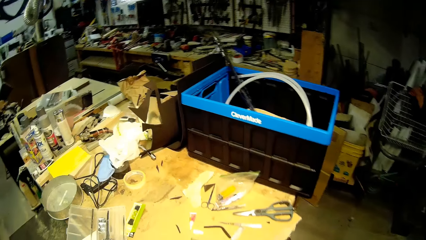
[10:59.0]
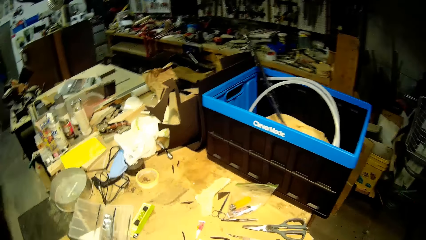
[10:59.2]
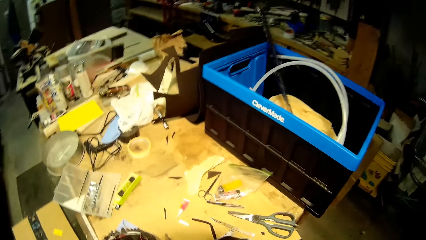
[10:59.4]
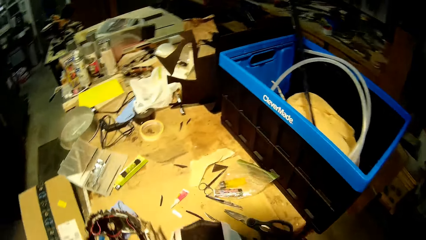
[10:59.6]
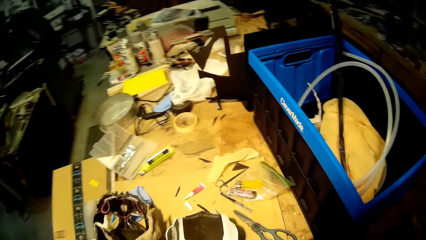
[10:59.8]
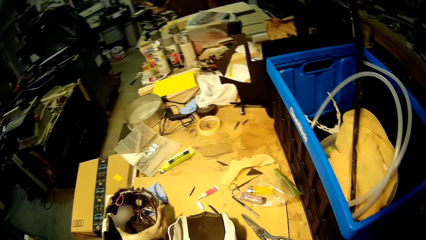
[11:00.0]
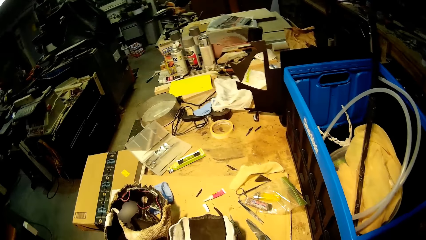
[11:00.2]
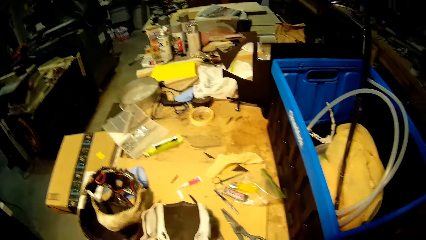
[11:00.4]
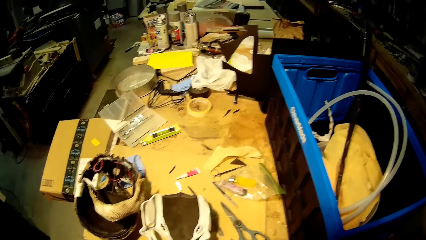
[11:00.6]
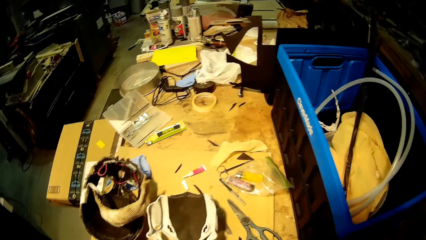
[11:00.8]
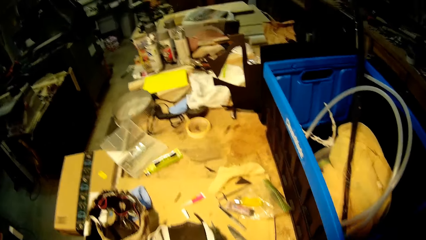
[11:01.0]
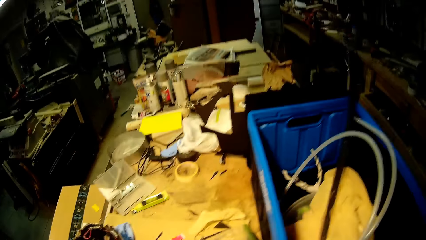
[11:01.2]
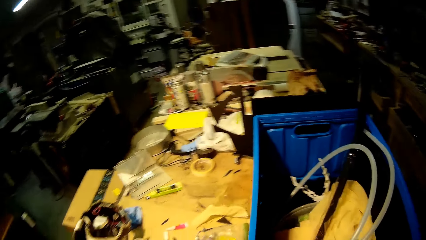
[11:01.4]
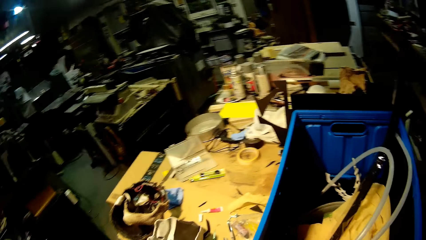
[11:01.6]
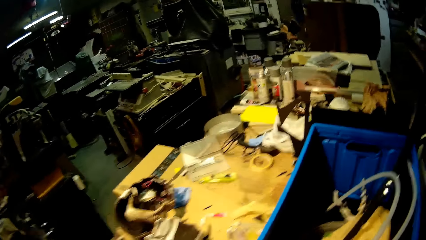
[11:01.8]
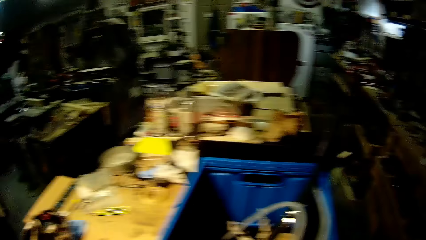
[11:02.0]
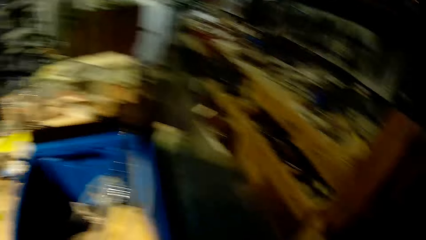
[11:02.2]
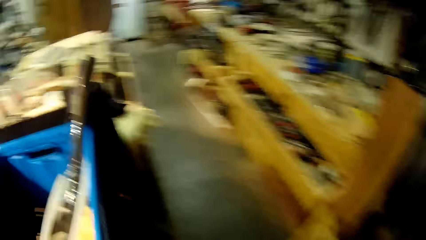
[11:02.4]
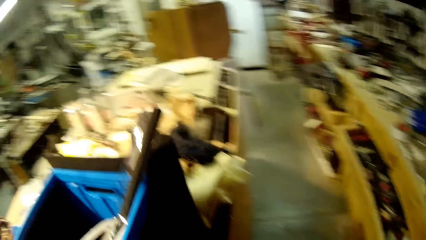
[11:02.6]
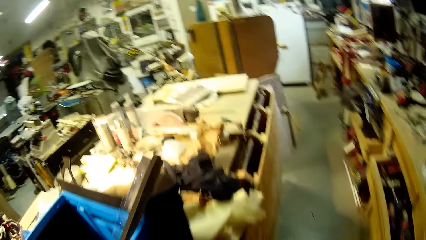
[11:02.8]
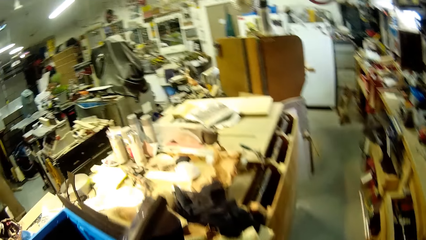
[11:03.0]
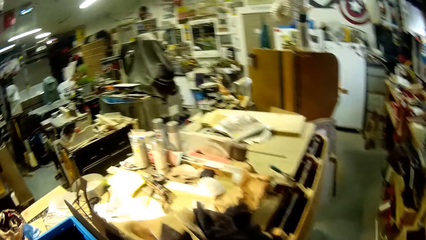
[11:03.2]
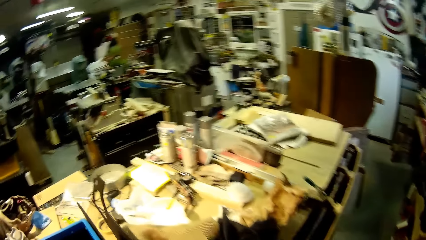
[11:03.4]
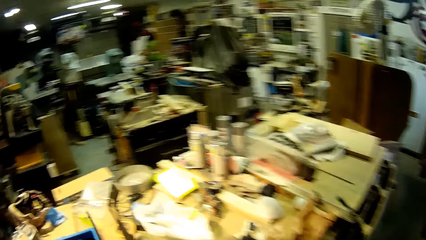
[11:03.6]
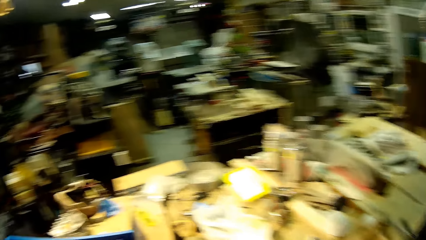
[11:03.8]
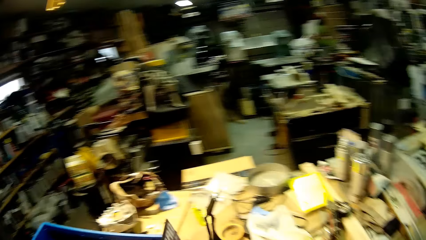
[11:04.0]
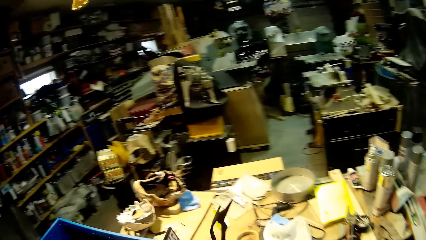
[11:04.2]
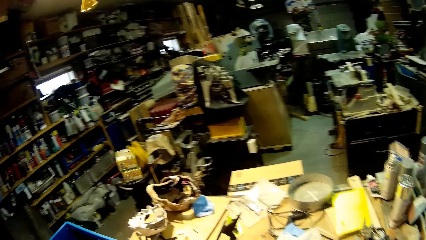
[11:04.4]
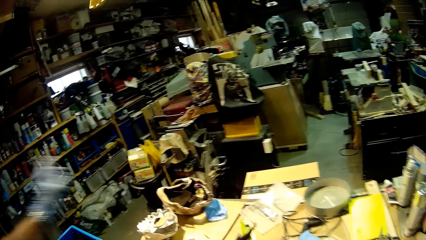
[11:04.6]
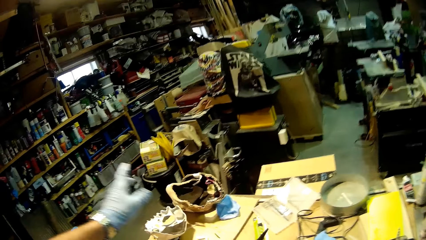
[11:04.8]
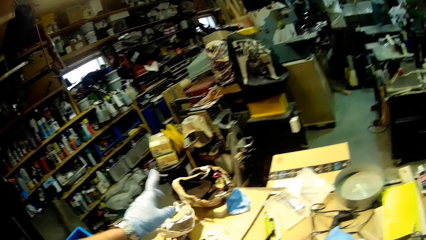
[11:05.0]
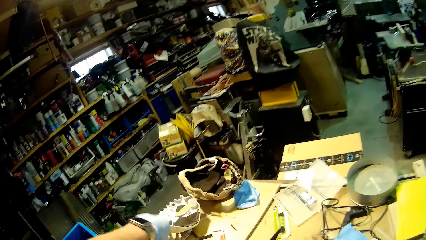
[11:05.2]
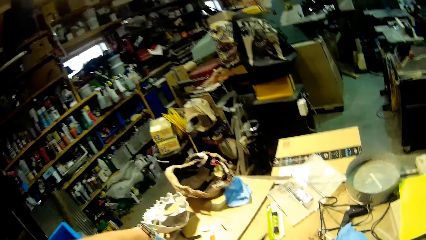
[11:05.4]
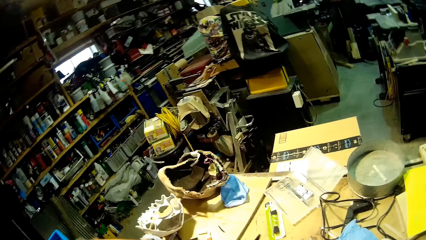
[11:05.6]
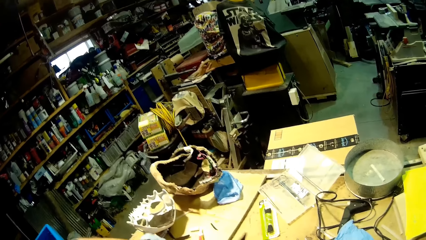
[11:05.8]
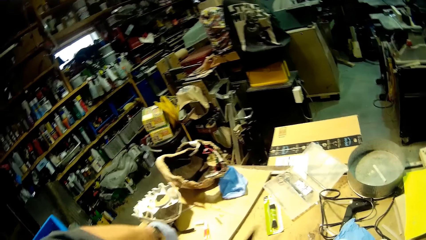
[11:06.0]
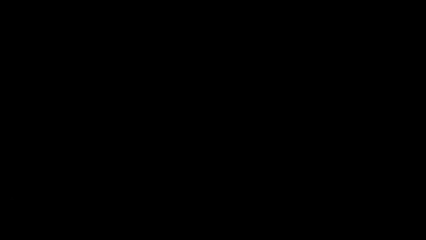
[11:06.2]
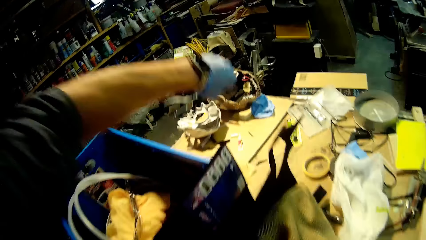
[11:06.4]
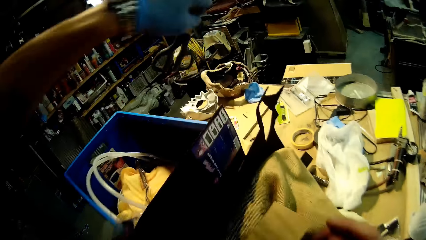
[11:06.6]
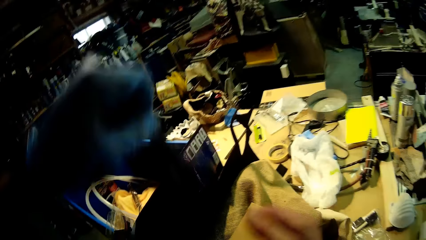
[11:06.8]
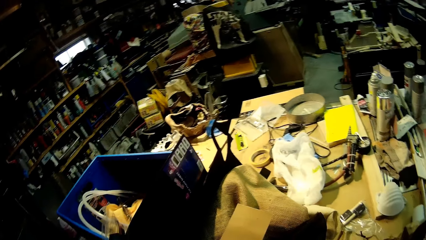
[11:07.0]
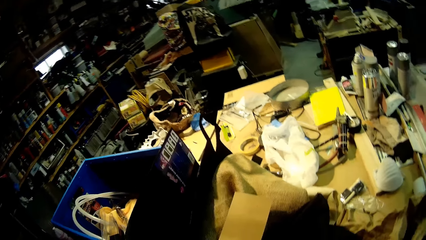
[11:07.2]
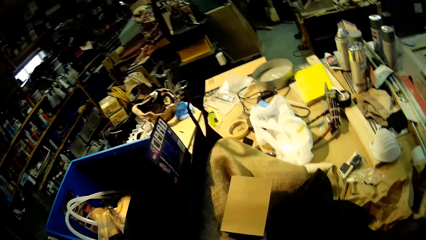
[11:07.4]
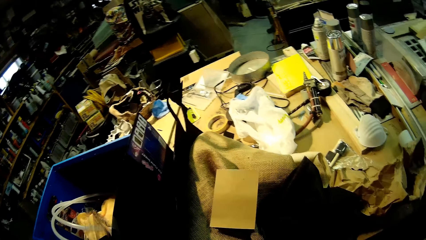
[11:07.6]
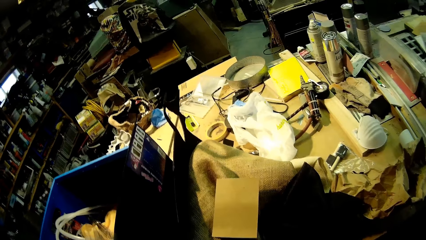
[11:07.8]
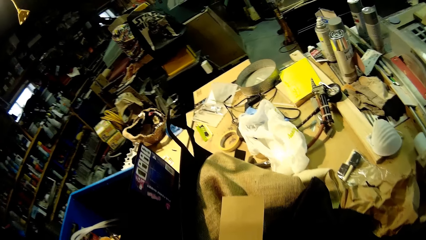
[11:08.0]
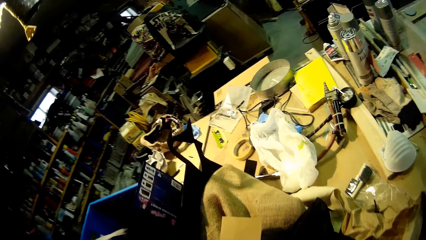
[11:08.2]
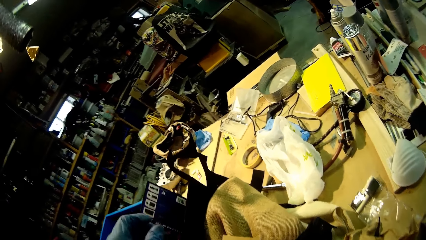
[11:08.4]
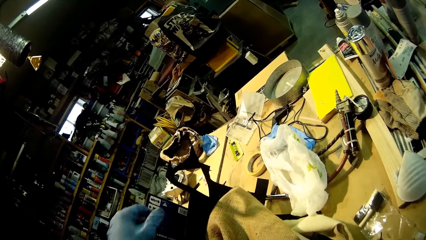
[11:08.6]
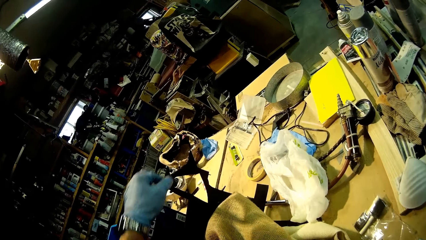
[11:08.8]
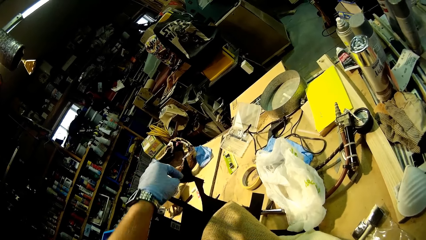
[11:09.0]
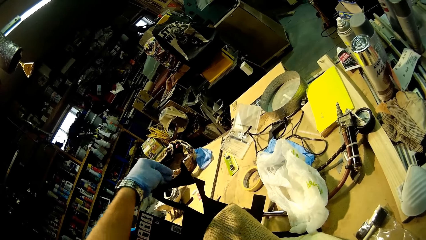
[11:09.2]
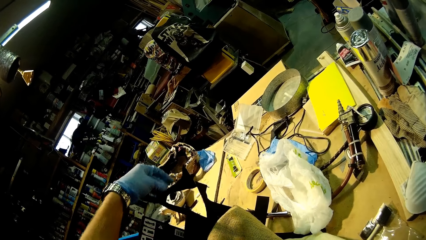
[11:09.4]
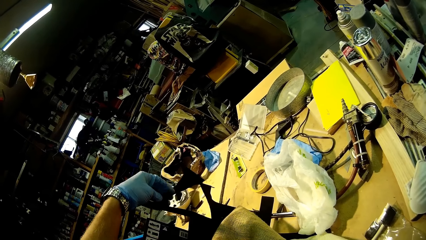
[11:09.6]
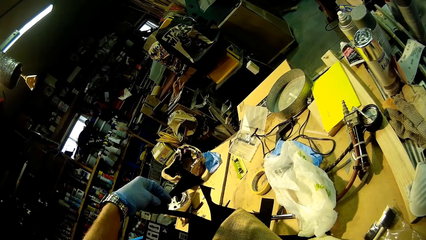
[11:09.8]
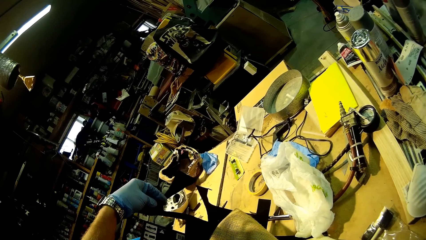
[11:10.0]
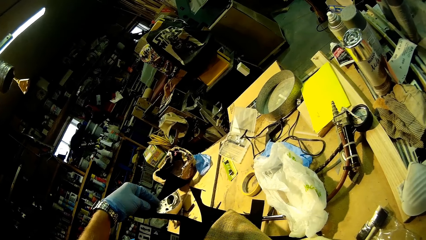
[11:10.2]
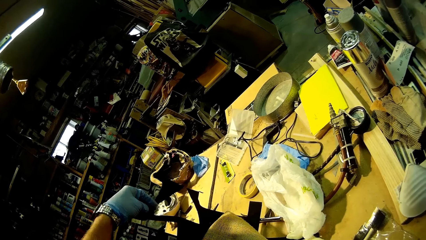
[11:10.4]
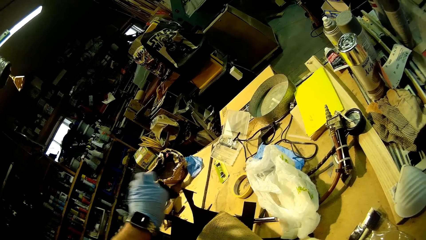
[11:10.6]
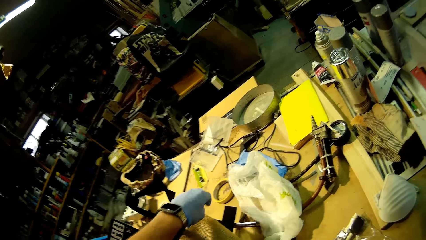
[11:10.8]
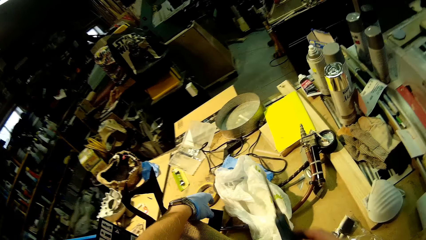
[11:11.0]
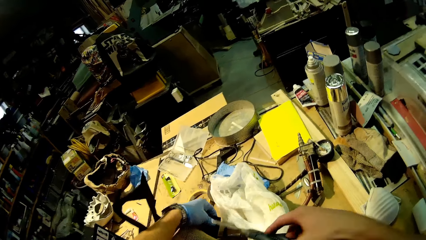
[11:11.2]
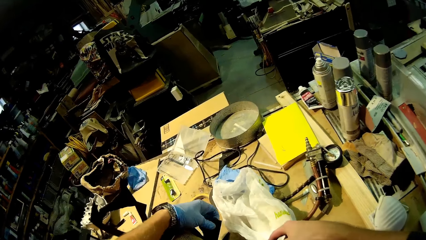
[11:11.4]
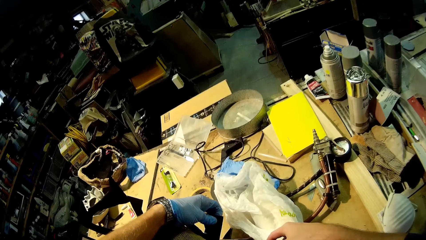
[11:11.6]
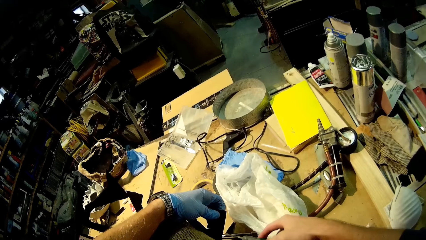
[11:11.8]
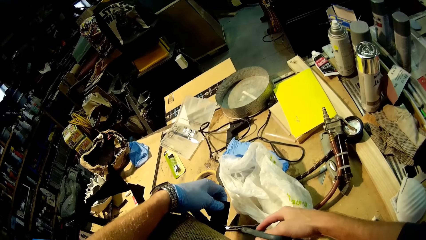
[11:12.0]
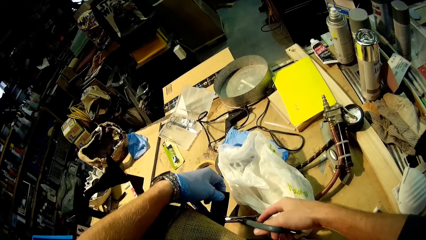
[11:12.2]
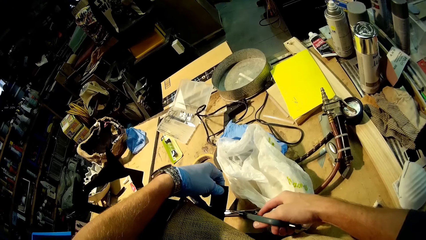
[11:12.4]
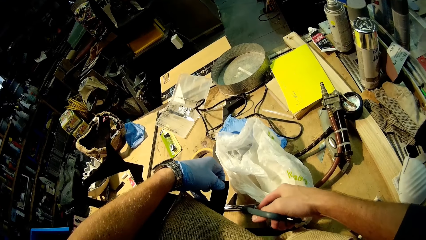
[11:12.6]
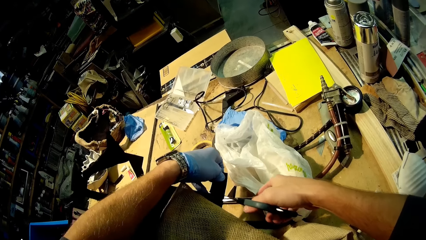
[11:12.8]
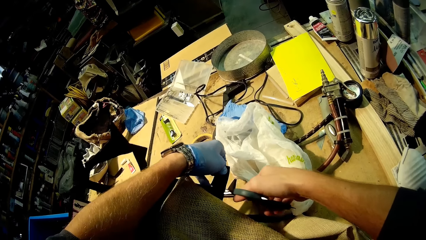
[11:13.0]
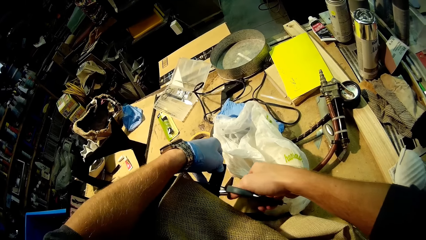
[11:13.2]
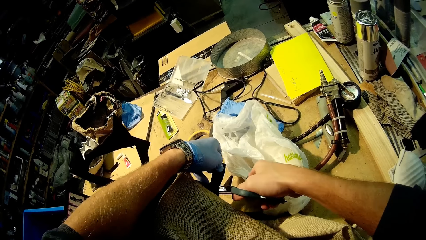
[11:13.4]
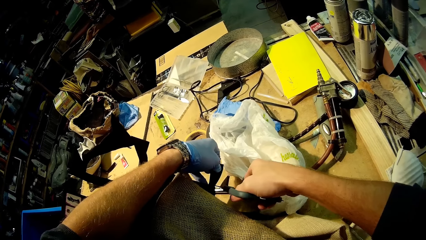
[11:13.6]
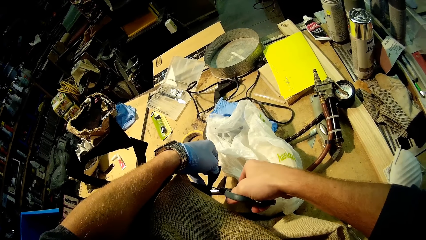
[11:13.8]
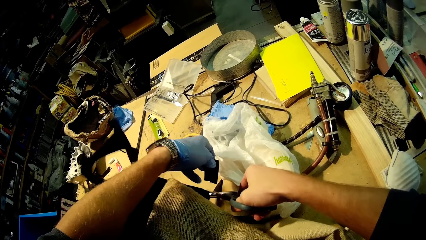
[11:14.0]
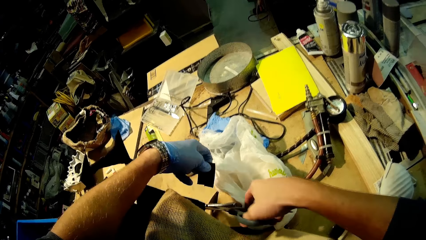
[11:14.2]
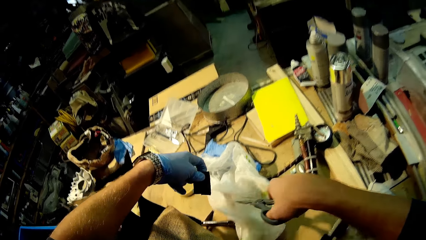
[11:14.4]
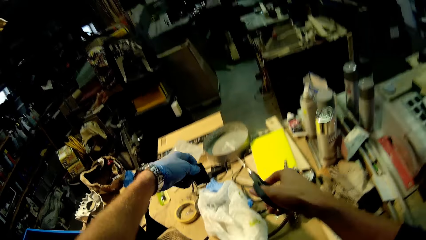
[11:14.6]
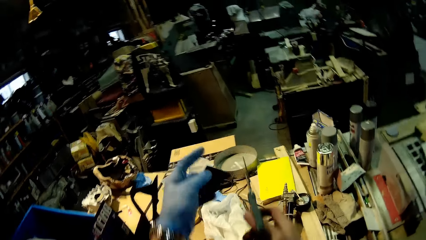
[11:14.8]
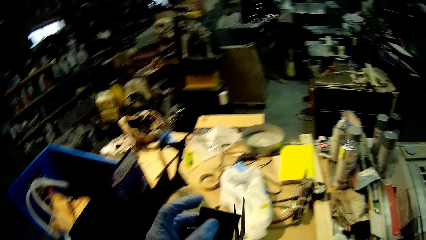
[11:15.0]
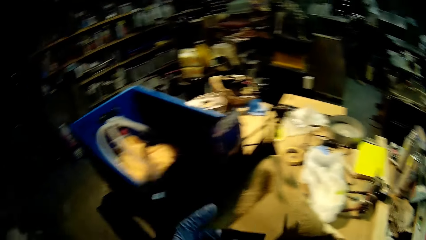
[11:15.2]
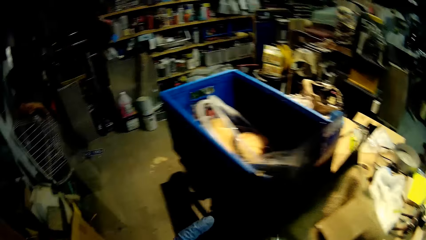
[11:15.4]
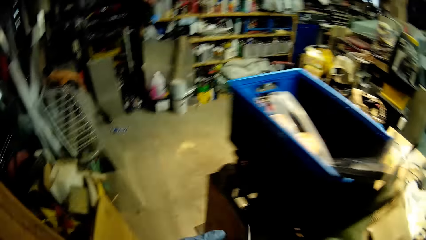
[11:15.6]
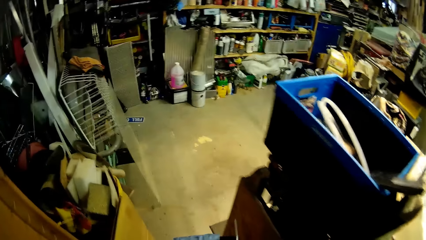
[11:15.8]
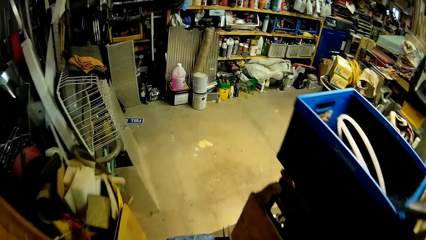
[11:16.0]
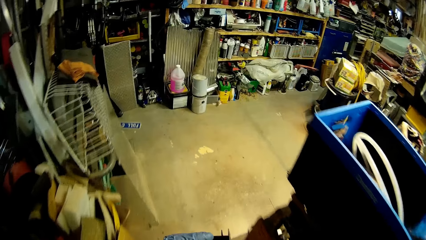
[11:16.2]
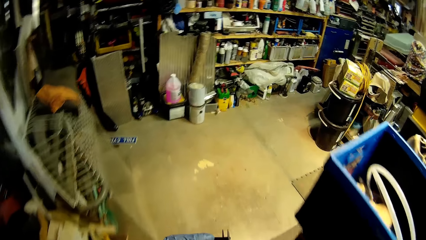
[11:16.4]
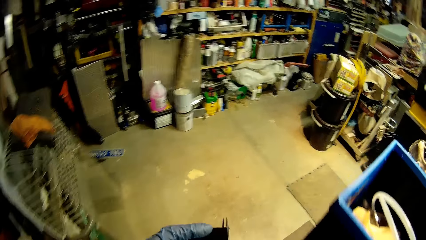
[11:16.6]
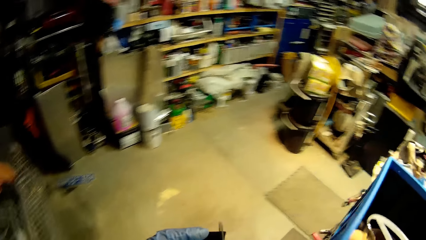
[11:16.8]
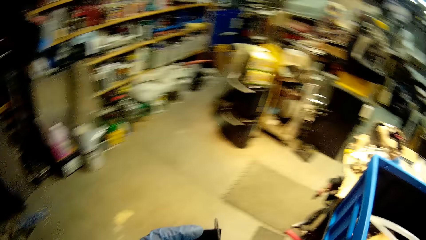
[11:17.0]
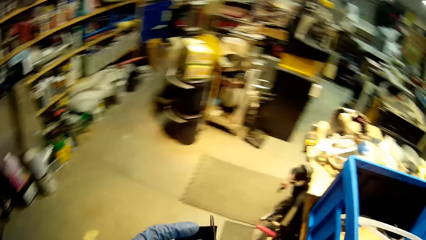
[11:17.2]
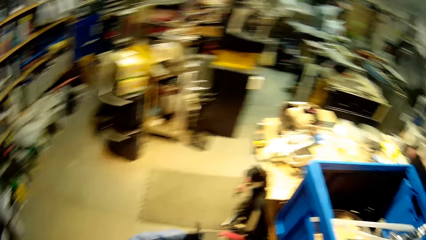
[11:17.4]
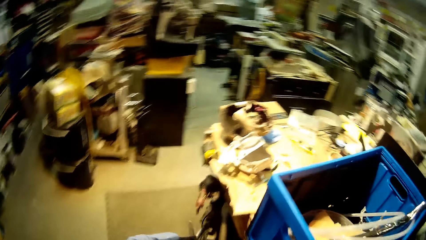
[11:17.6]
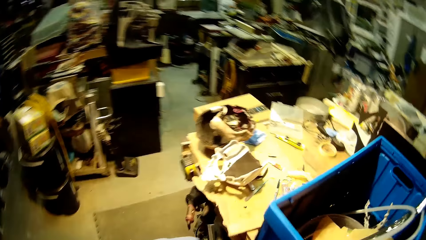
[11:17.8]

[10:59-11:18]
The camera wearer places the mask on the table with his left hand. He stops near the table. He walks around the table. He picks up scissors from the table with his left hand. He passes the scissors from his left hand to his right hand. He touches a piece of paper from the table. He holds a black cardboard with his left hand. He cuts the black cardboard from the table with the scissors in his right hand. He holds the black cardboard cut-out in both hands. He walks around the table.
